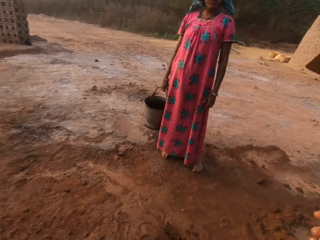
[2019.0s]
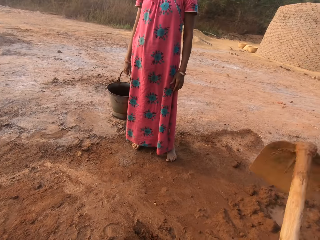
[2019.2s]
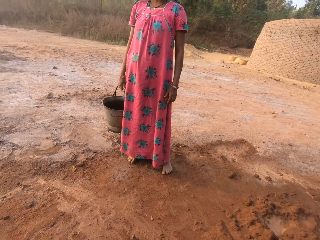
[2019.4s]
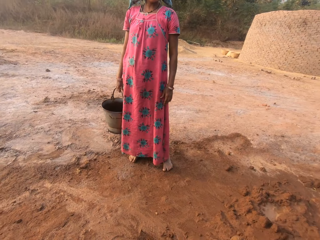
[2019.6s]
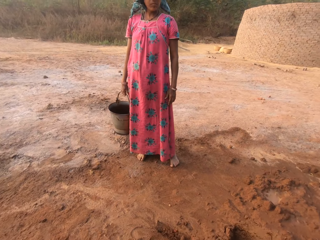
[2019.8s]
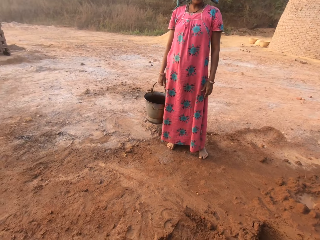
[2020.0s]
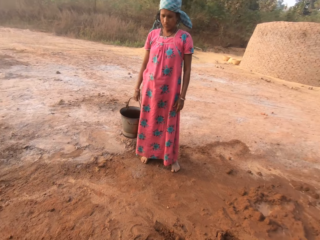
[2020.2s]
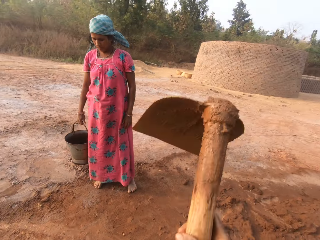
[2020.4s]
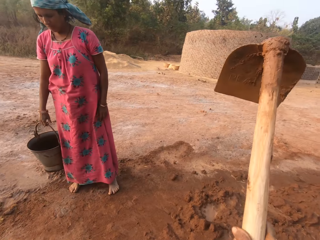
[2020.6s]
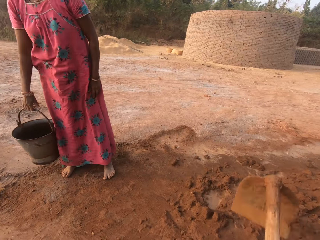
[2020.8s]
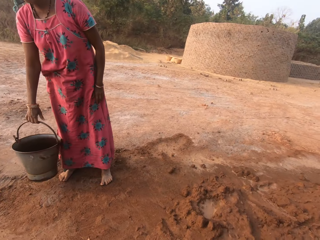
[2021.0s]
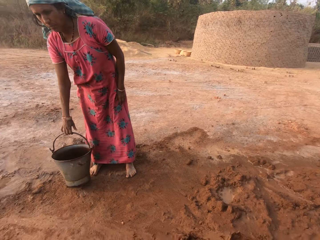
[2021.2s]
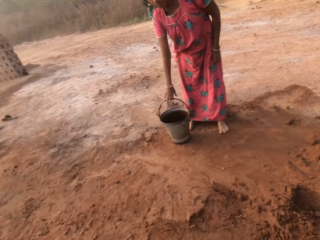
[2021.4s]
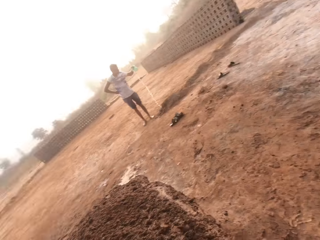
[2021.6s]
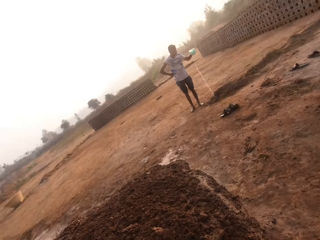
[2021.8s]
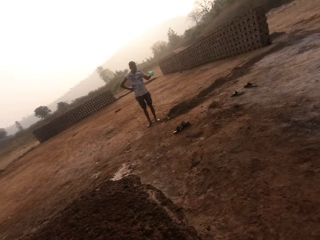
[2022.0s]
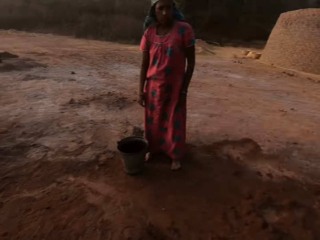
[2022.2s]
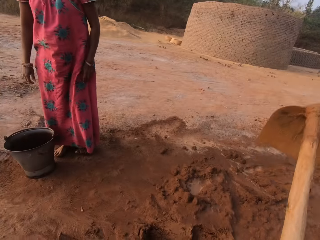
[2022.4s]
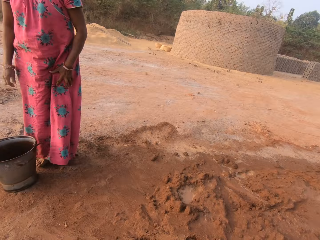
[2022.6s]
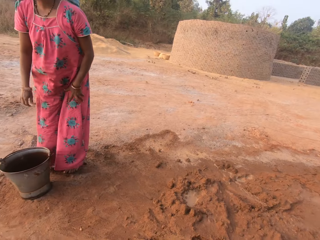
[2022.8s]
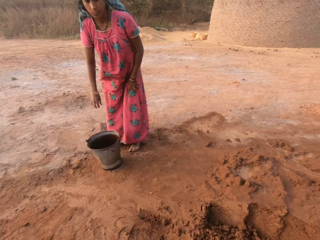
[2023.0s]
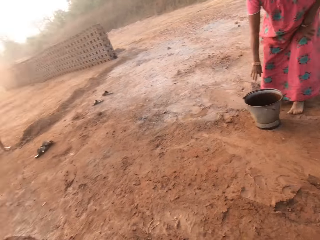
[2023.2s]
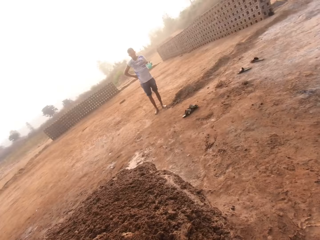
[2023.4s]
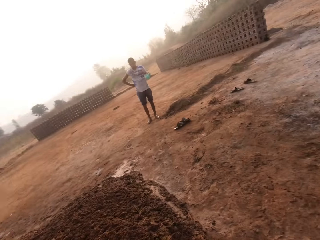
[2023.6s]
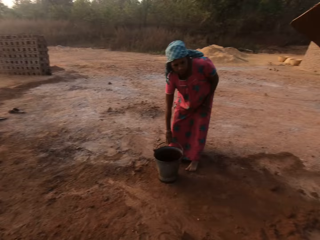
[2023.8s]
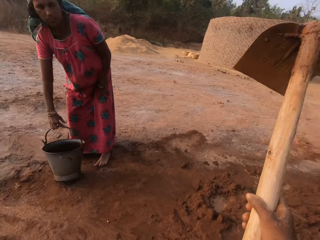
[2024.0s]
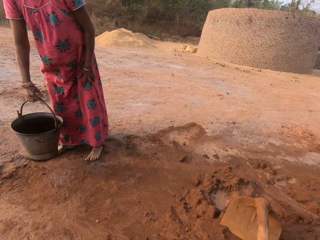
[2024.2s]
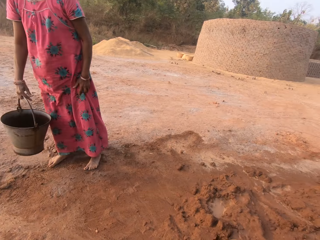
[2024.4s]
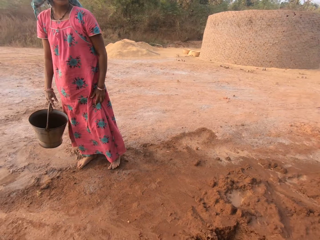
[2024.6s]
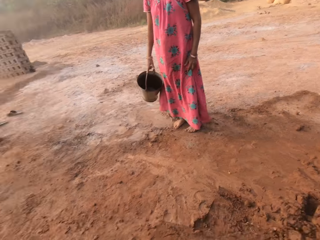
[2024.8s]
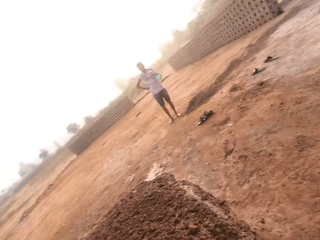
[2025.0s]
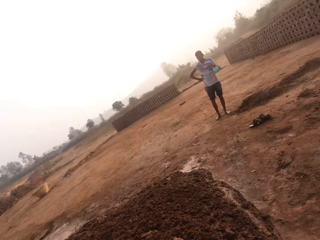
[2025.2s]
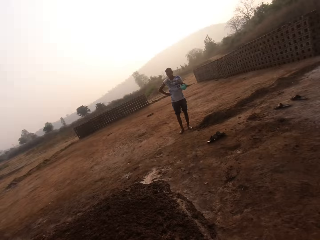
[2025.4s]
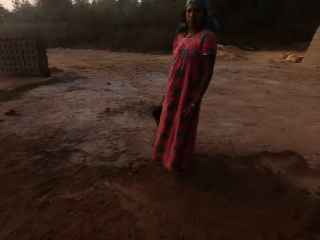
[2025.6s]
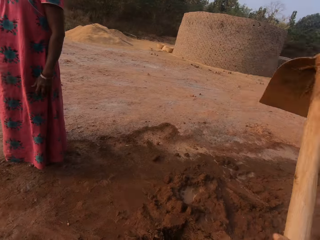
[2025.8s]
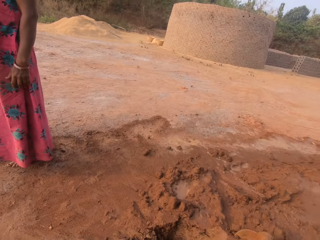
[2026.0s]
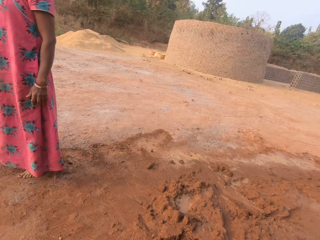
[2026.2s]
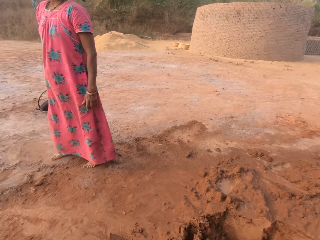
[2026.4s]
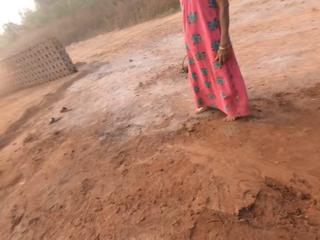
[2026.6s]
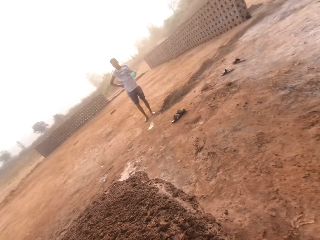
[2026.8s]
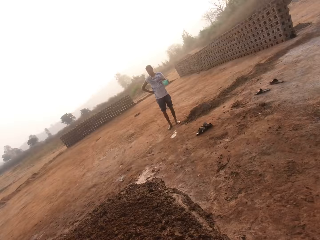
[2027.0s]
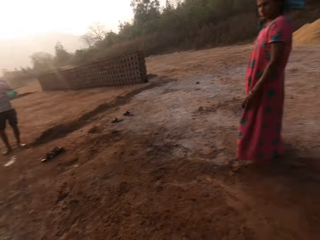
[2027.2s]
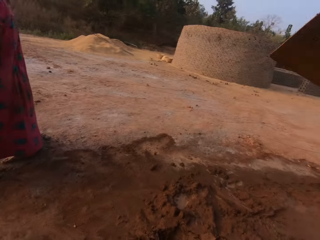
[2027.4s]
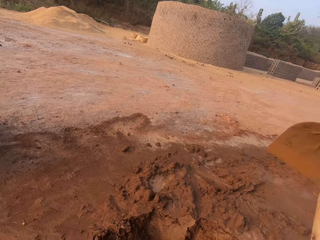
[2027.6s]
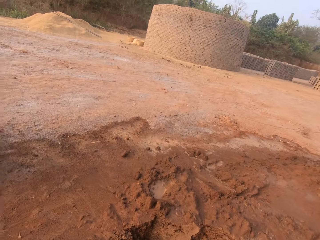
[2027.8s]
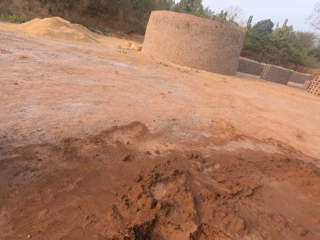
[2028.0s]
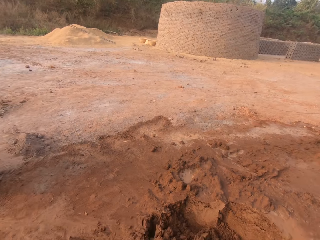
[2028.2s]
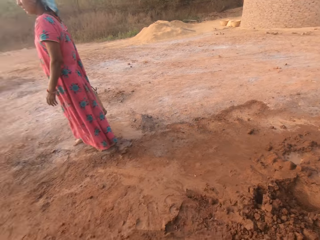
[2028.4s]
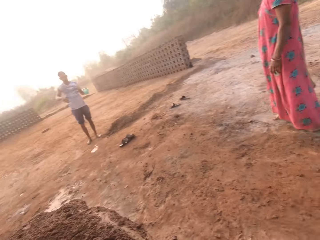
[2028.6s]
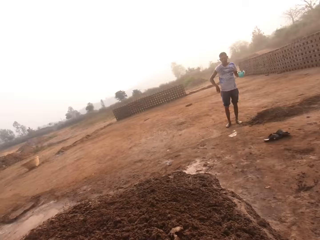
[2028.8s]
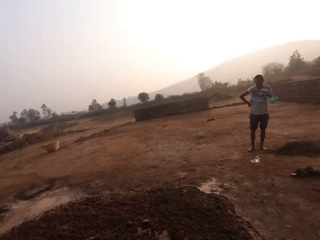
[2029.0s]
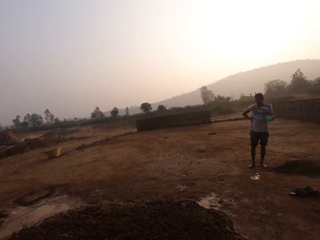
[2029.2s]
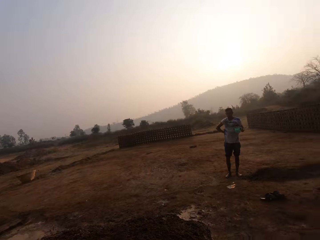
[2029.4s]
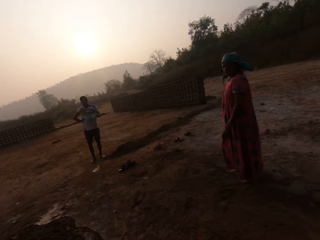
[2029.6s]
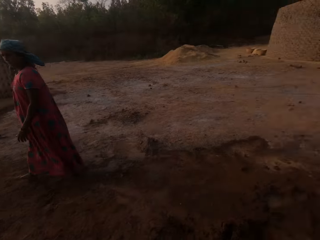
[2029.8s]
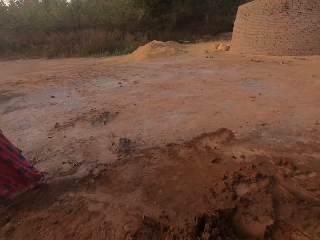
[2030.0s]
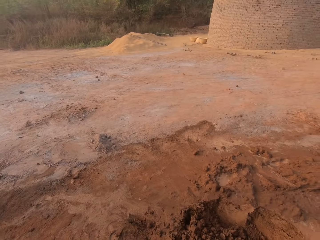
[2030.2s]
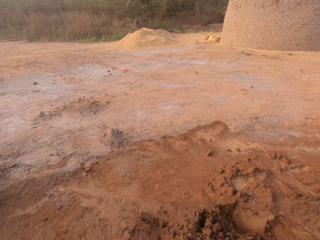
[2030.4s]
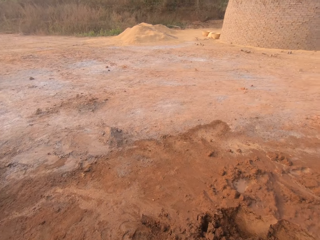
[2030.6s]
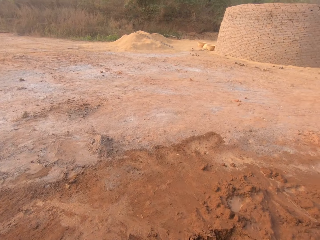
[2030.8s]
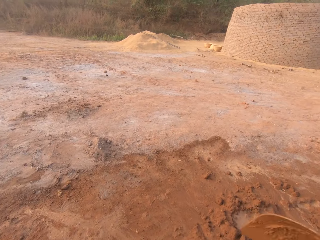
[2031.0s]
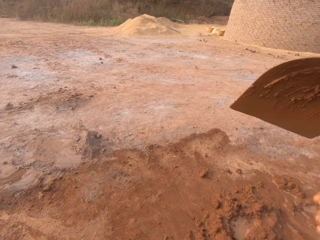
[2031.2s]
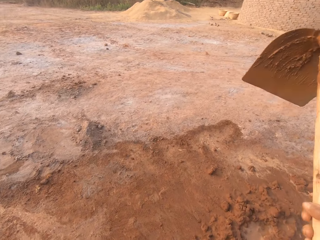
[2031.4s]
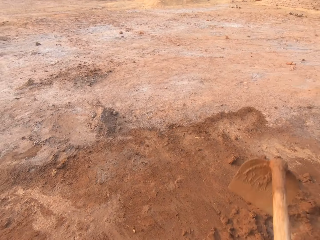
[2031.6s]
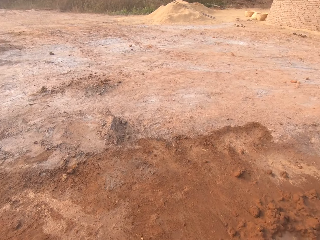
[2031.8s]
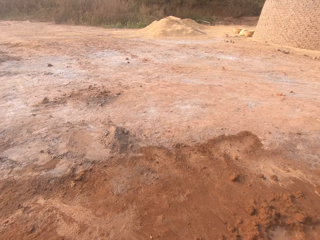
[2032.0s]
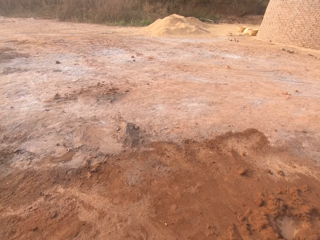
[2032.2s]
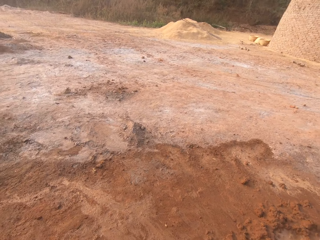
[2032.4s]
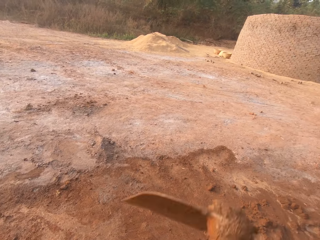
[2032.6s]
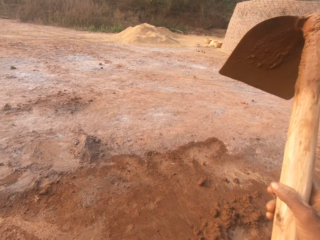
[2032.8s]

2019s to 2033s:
The woman drops the bucket on the ground with her right hand. The camera wearer digs soil on the ground. The woman picks up the bucket from the ground with her right hand. The camera wearer puts soil on a heap. They dig soil on the ground.

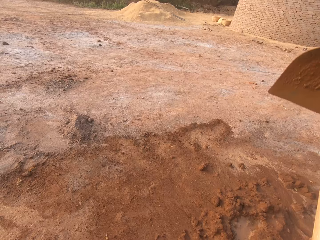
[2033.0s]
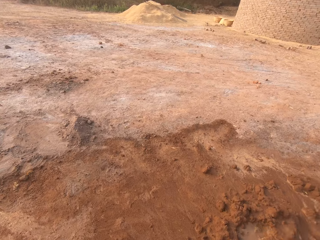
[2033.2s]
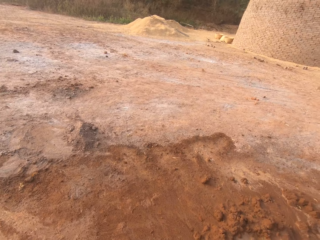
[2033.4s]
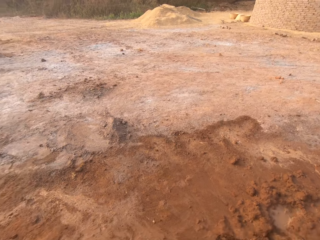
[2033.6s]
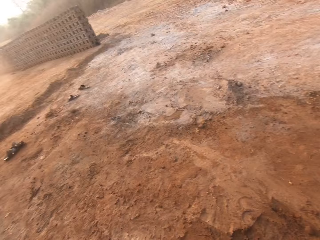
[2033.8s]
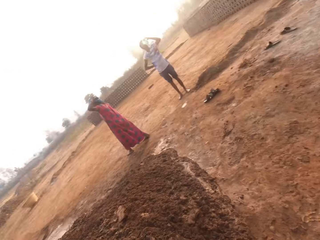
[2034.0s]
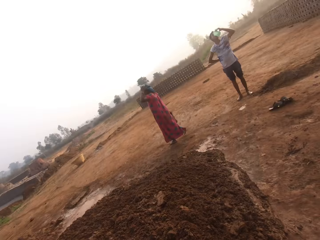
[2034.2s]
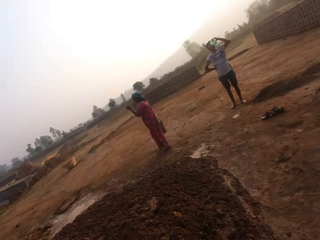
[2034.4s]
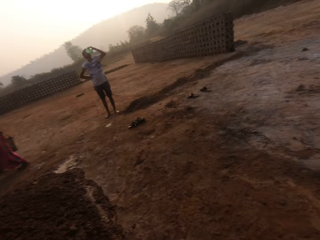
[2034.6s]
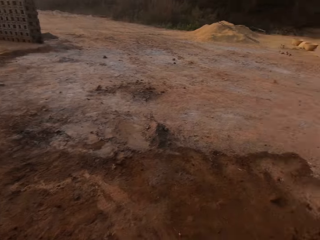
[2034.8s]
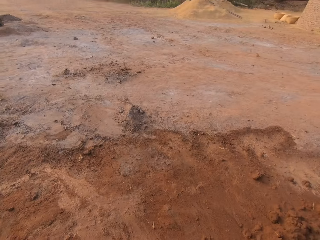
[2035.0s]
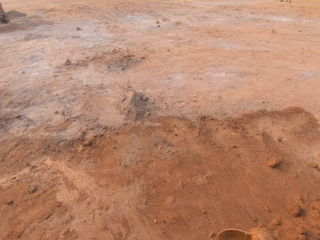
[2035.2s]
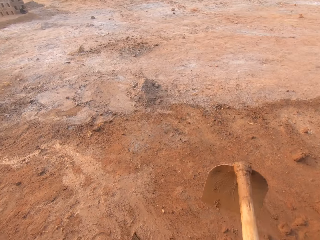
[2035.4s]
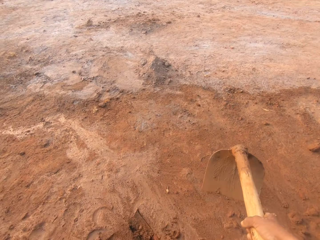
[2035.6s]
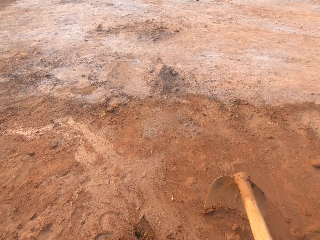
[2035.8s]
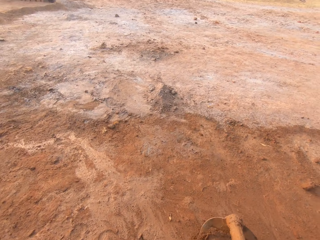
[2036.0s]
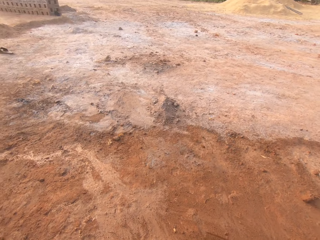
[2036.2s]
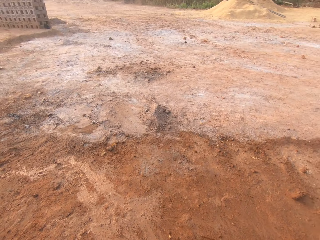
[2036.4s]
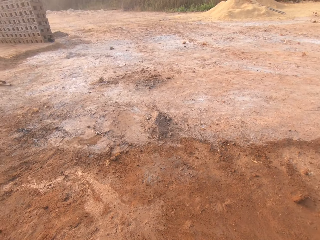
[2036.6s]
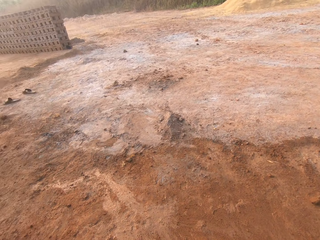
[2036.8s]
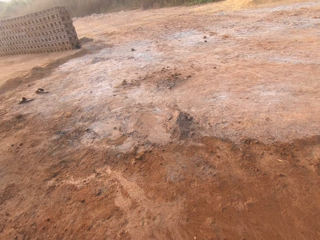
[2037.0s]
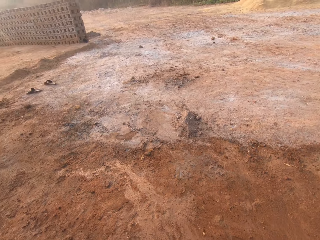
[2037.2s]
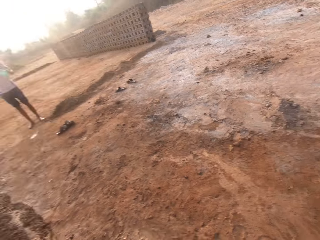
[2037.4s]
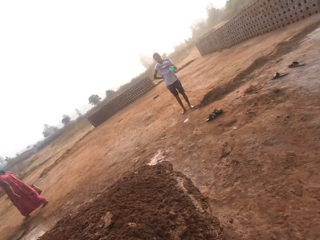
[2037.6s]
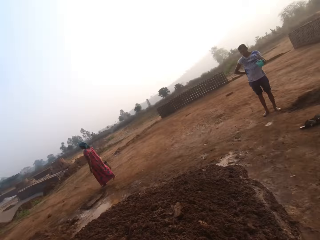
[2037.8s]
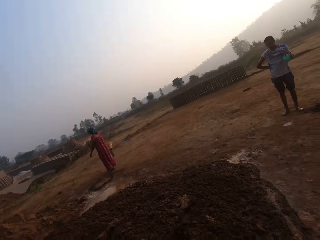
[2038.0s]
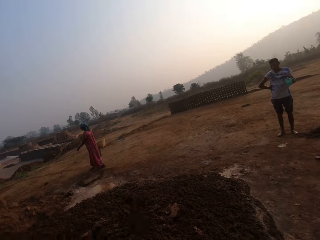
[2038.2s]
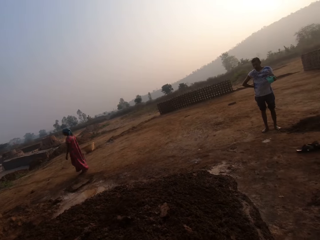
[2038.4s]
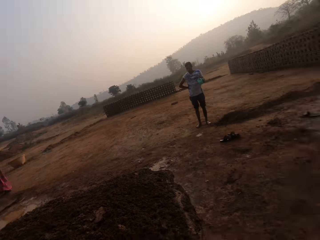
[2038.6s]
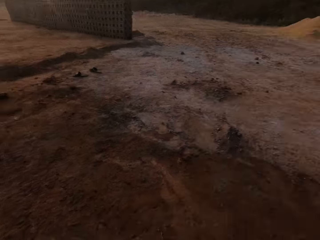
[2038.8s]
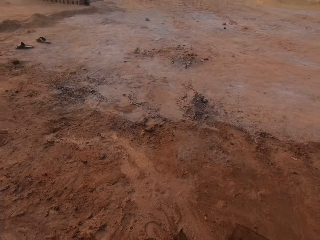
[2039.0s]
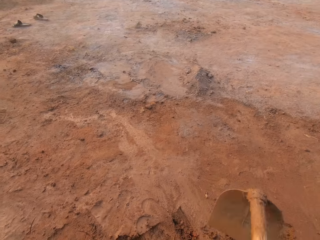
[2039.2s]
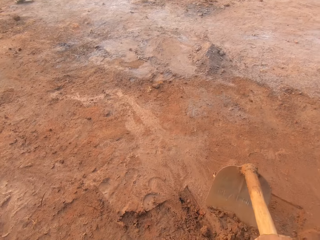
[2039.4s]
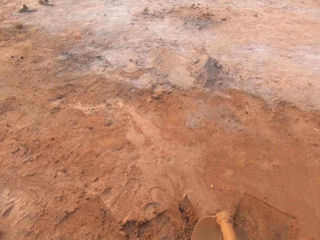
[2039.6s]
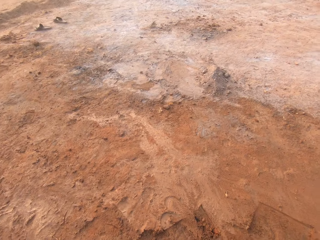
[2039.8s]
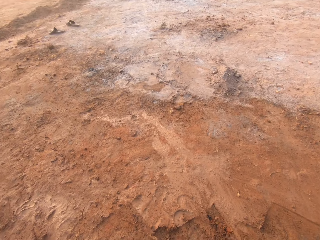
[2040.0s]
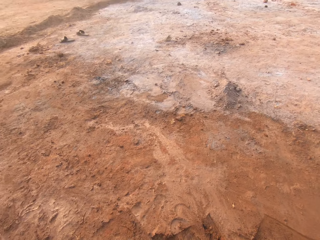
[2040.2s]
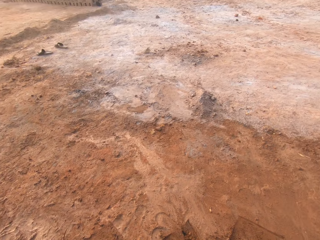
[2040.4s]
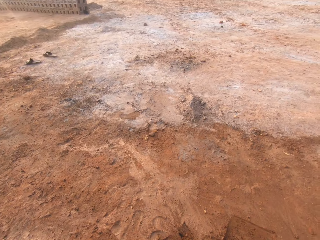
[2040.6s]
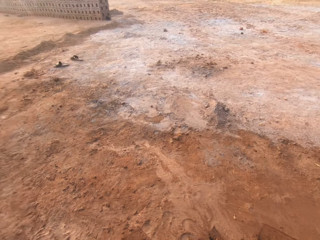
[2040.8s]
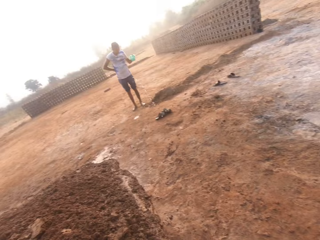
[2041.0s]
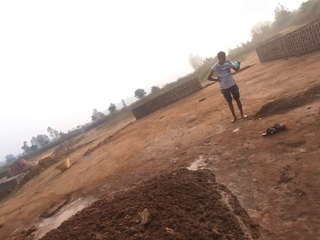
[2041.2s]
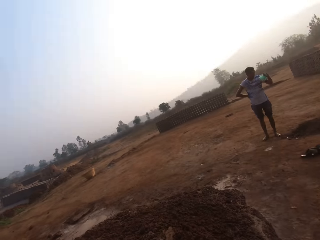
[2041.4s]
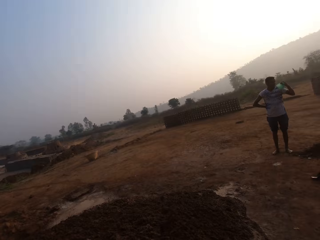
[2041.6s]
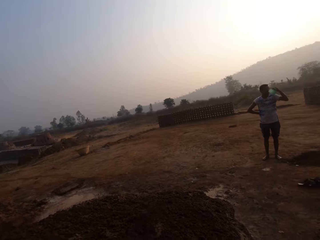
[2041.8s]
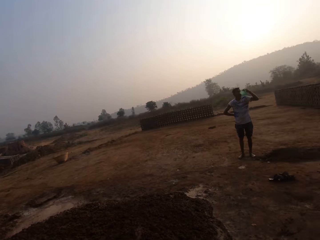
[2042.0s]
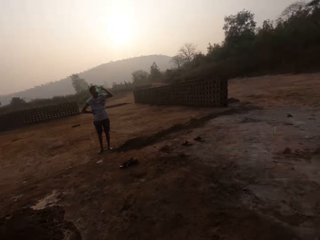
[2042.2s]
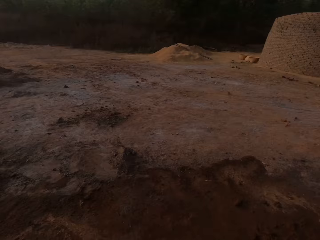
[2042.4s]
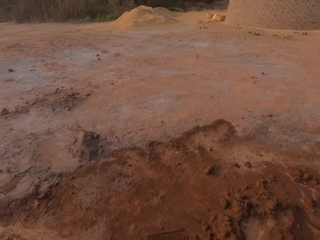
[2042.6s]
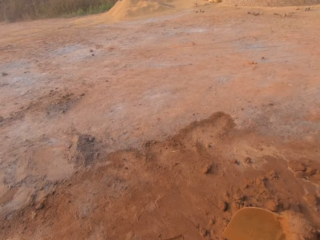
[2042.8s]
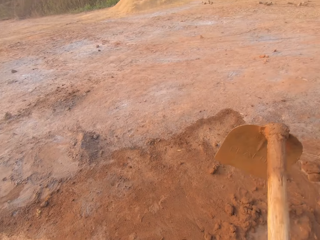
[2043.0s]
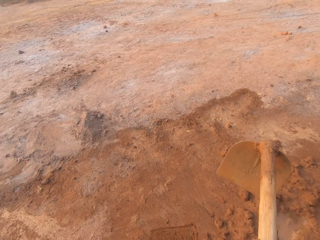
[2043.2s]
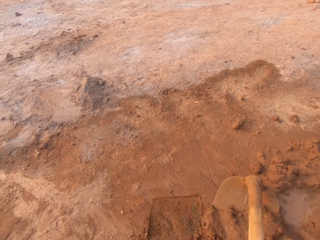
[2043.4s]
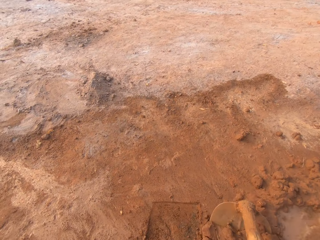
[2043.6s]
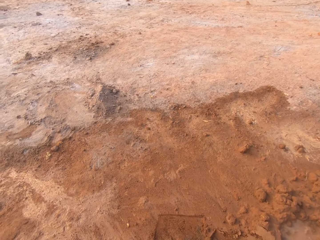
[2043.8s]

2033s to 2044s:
The camera wearer puts soil on a heap. They dig soil on the ground. The man holds a cup of water with his left hand. The camera wearer puts soil on the heap. The man drinks from the cup of water in his left hand.
